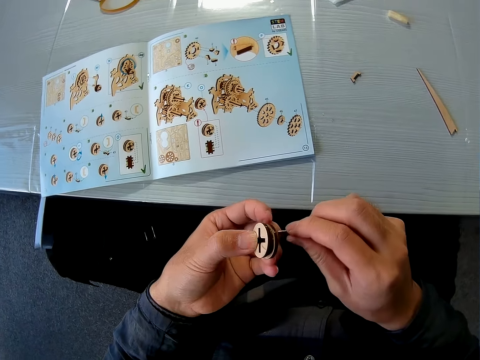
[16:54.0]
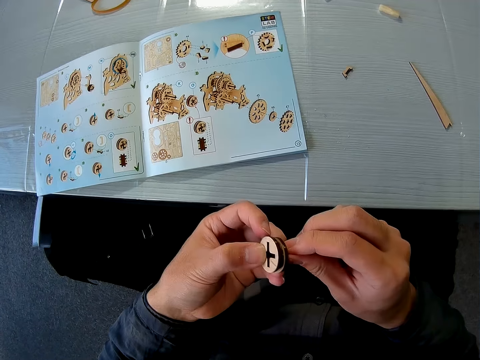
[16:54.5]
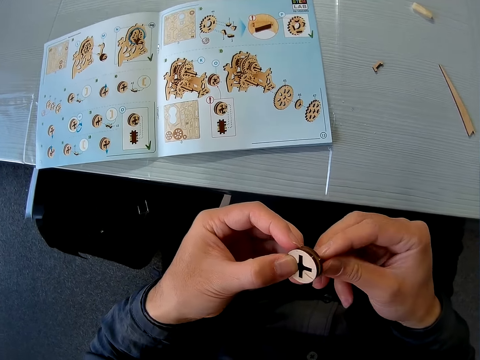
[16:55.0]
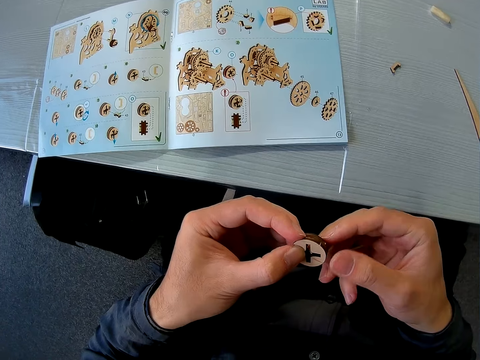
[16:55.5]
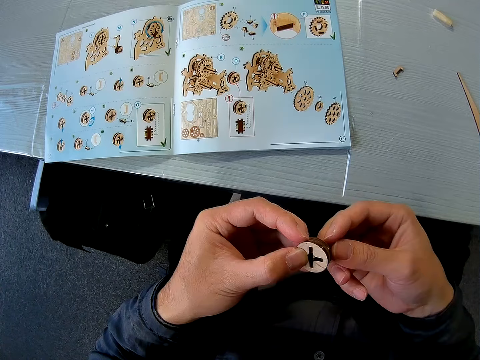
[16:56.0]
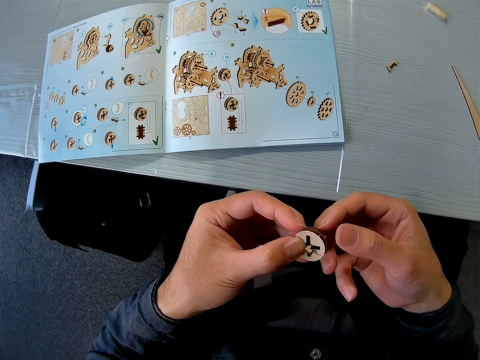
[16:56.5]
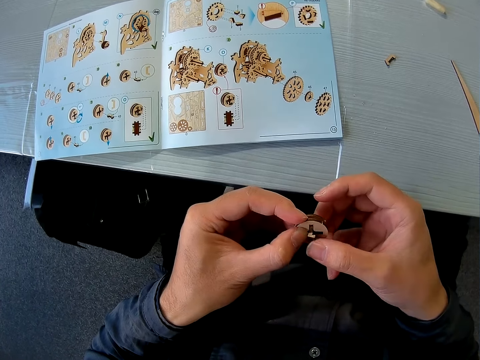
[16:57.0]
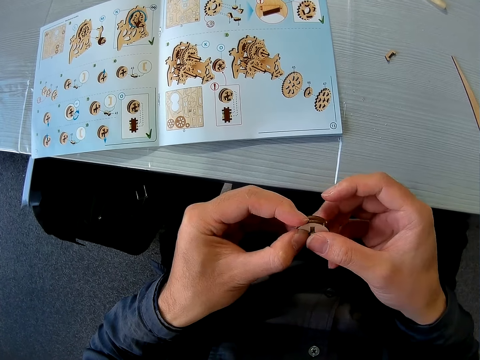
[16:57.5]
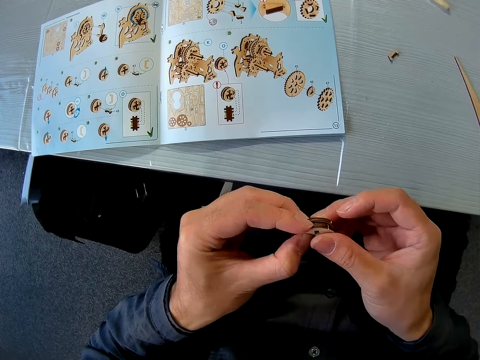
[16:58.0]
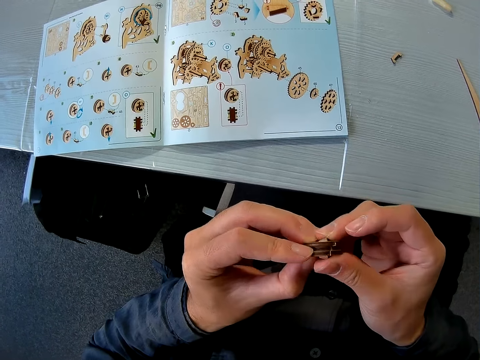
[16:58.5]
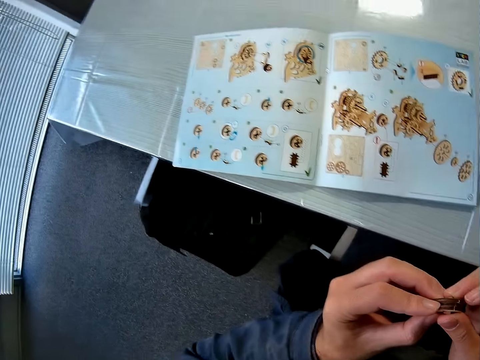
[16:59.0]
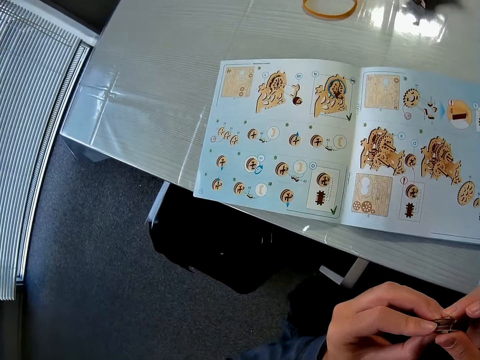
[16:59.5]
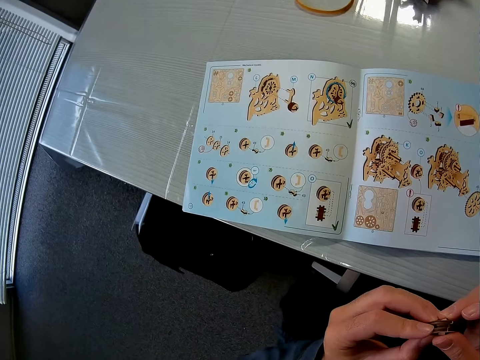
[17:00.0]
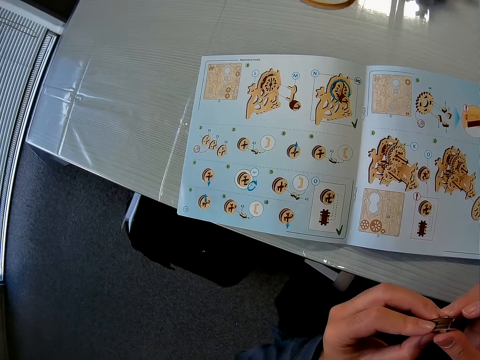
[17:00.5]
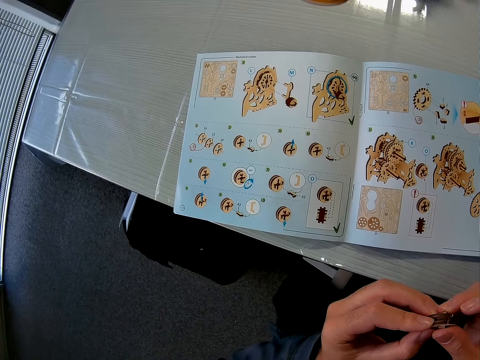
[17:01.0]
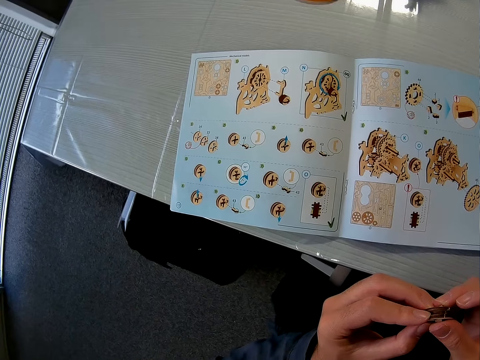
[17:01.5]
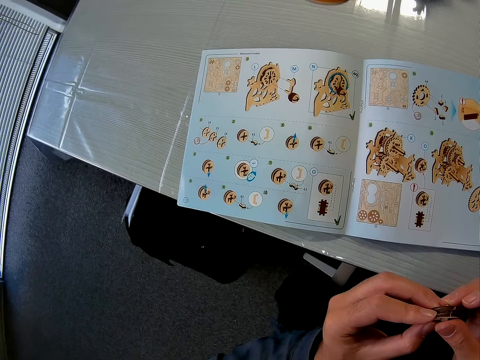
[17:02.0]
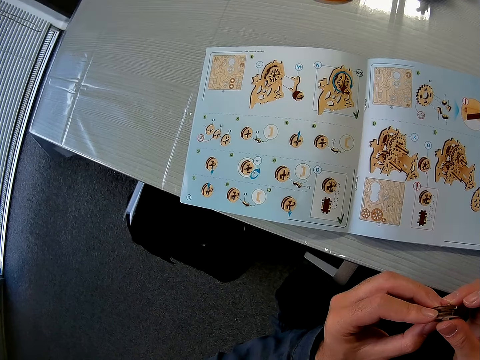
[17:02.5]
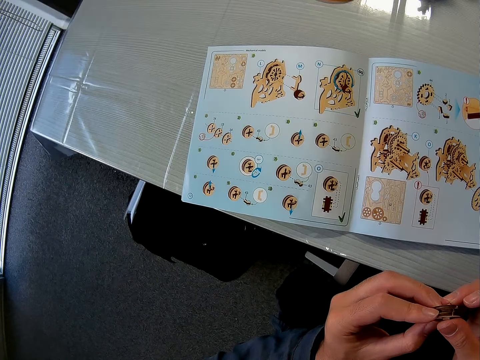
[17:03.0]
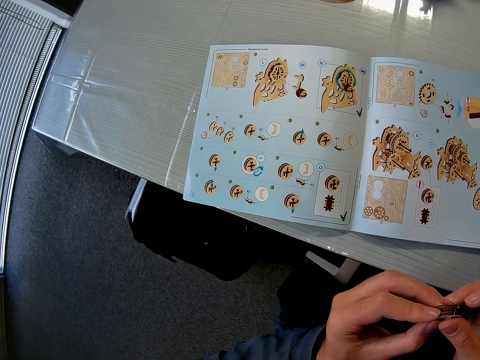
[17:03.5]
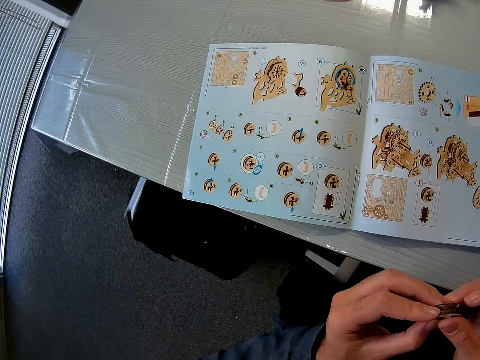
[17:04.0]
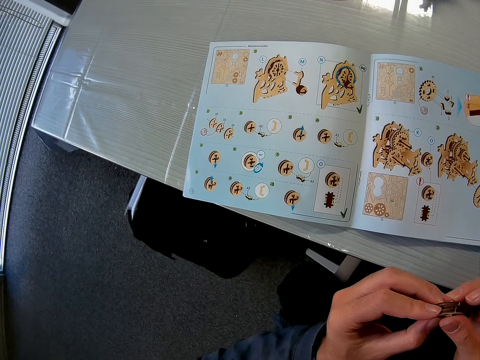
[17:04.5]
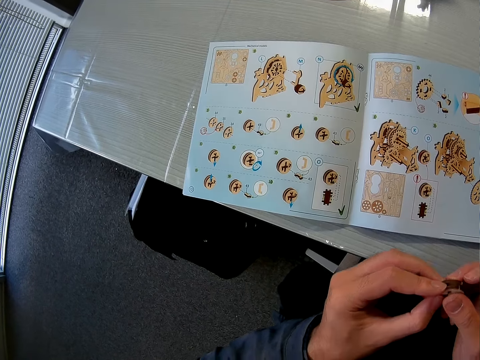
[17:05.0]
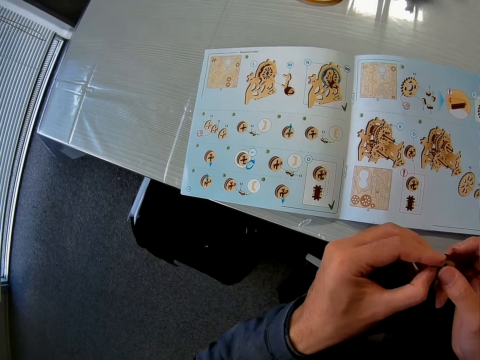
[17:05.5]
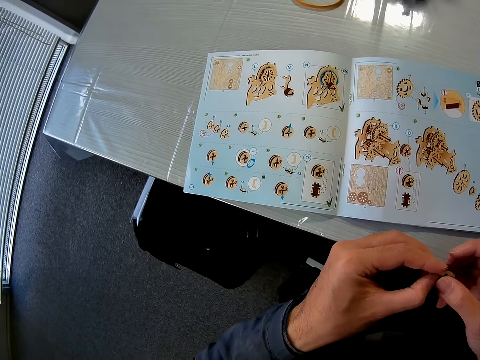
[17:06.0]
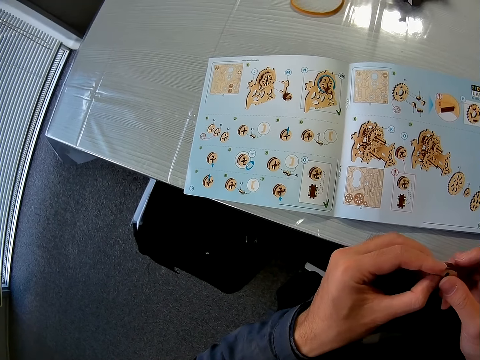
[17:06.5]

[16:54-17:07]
The camera wearer picks up a puzzle piece on the table. They insert the puzzle pieces into each other.

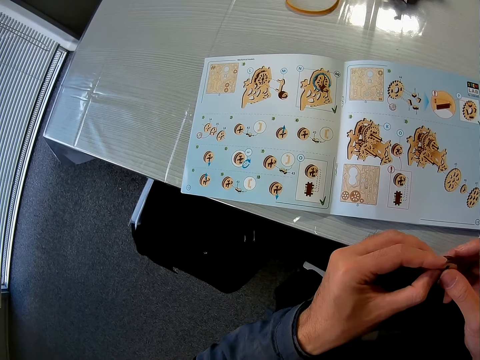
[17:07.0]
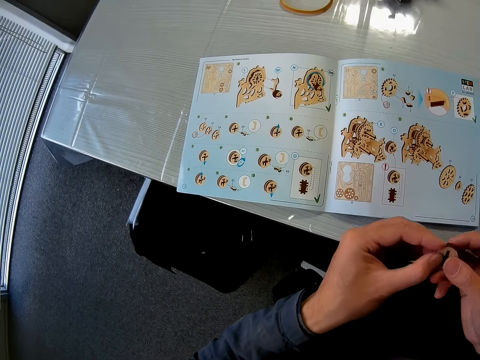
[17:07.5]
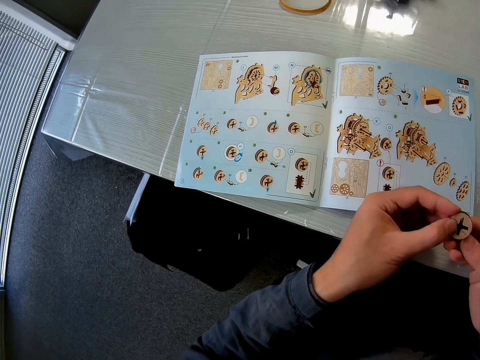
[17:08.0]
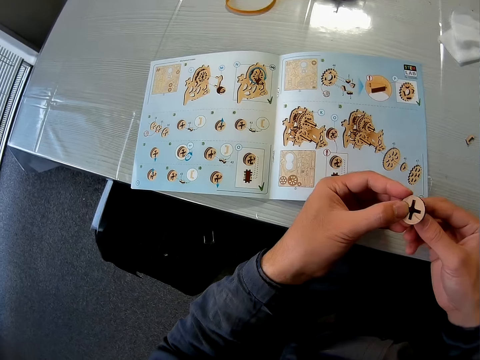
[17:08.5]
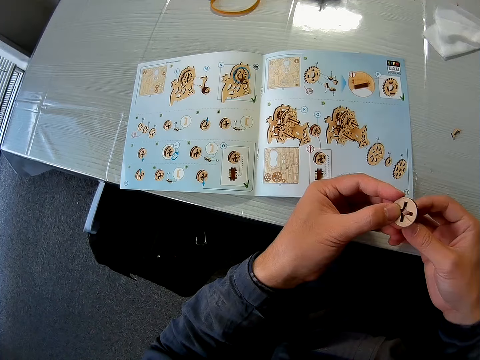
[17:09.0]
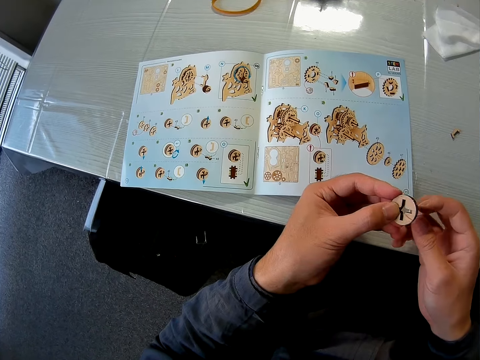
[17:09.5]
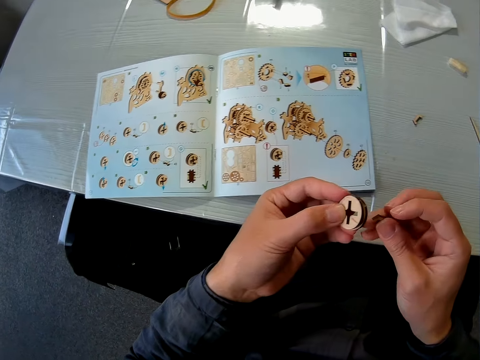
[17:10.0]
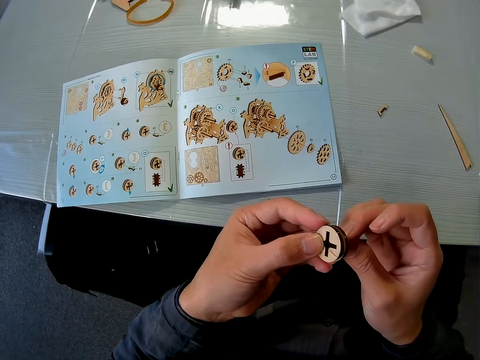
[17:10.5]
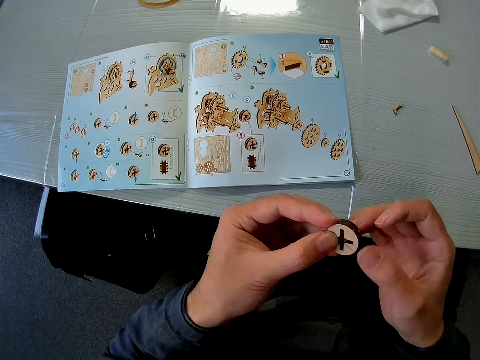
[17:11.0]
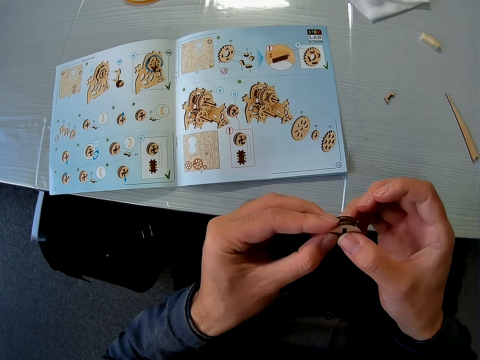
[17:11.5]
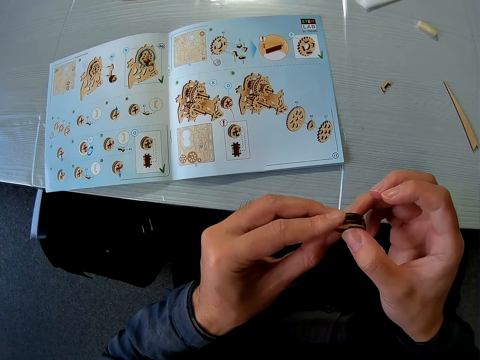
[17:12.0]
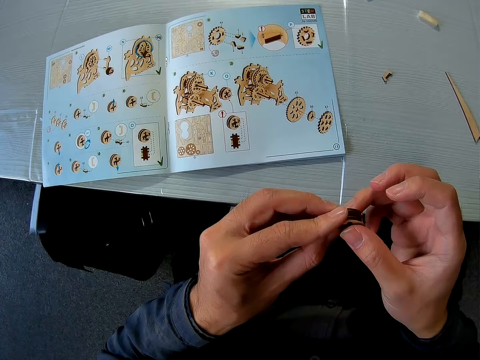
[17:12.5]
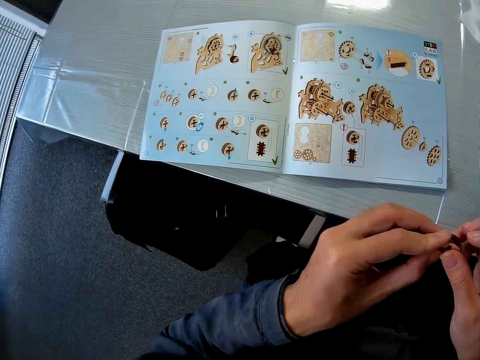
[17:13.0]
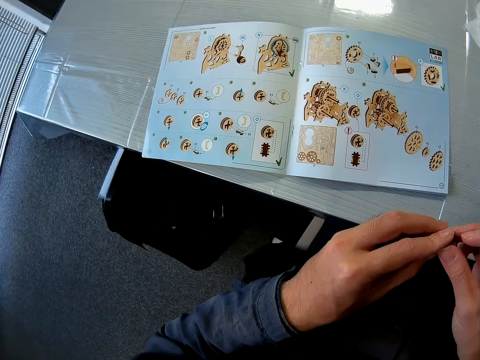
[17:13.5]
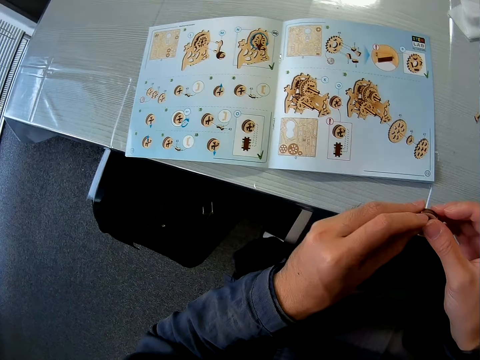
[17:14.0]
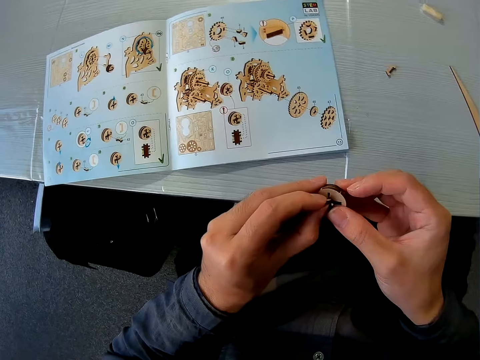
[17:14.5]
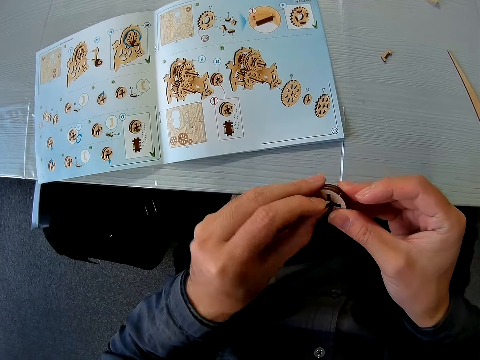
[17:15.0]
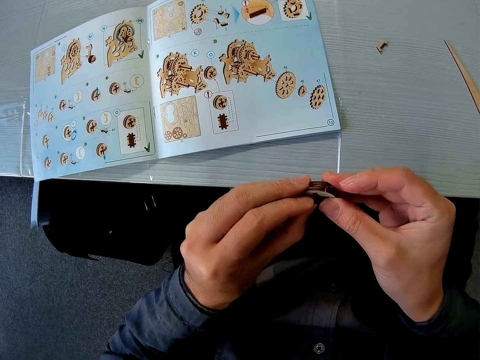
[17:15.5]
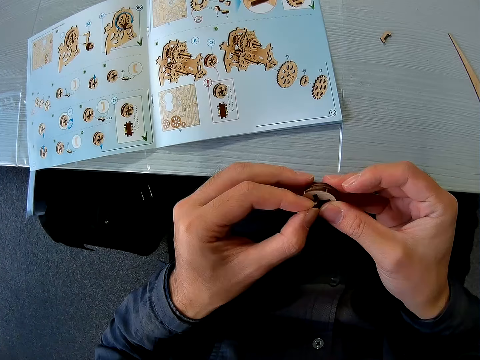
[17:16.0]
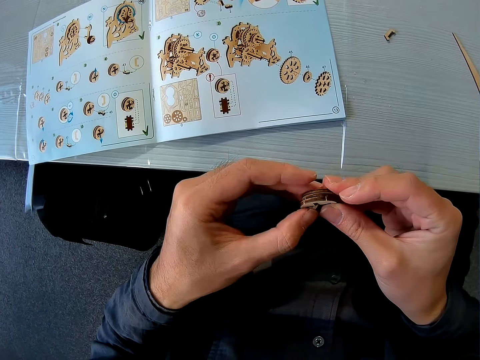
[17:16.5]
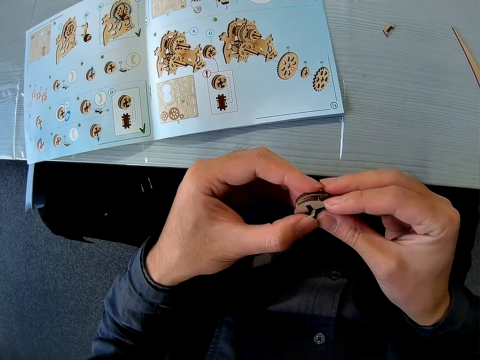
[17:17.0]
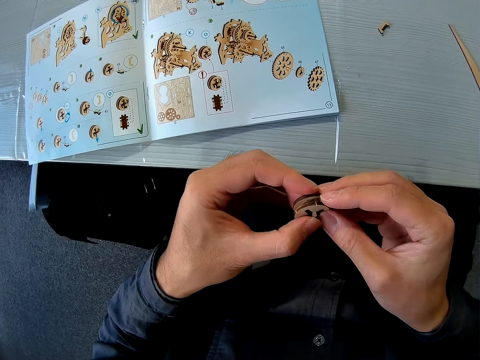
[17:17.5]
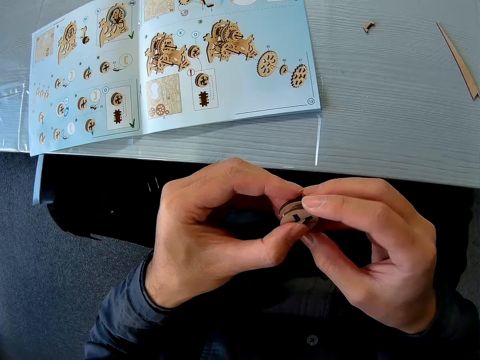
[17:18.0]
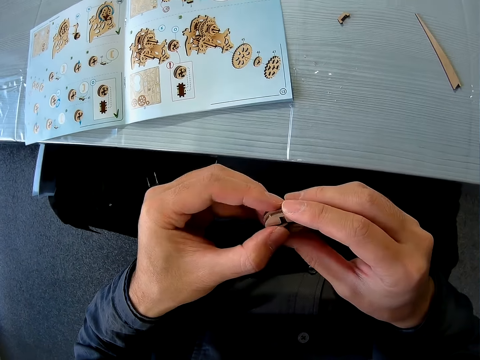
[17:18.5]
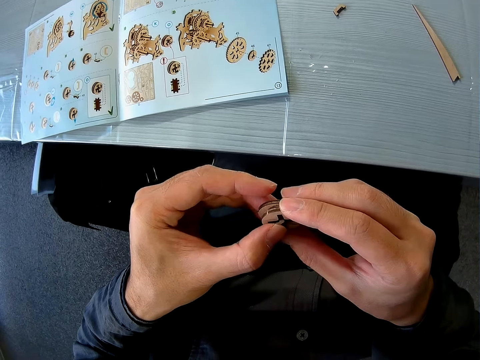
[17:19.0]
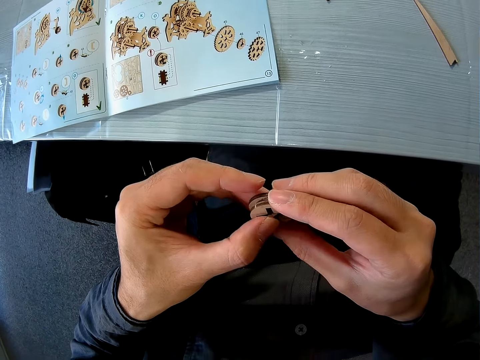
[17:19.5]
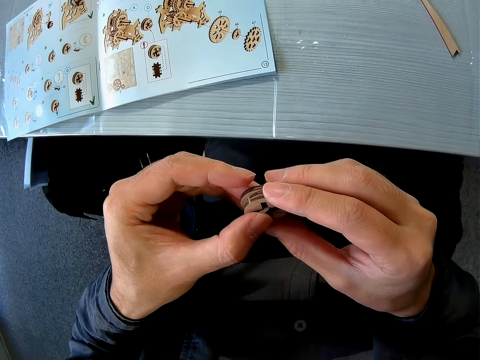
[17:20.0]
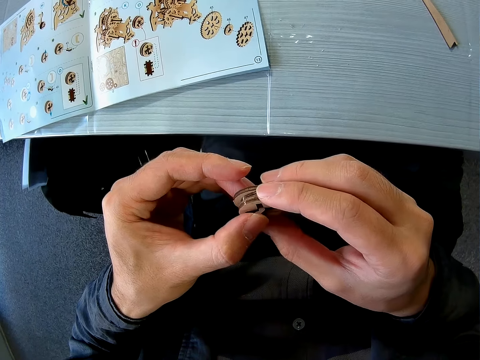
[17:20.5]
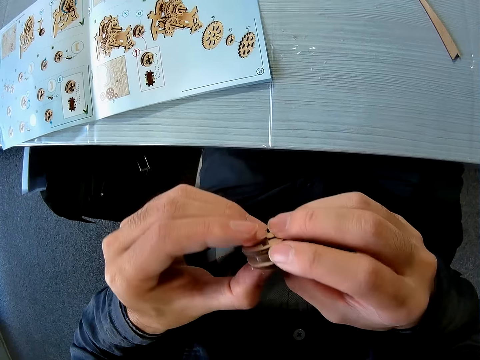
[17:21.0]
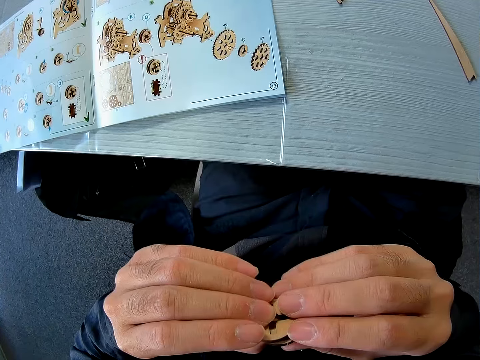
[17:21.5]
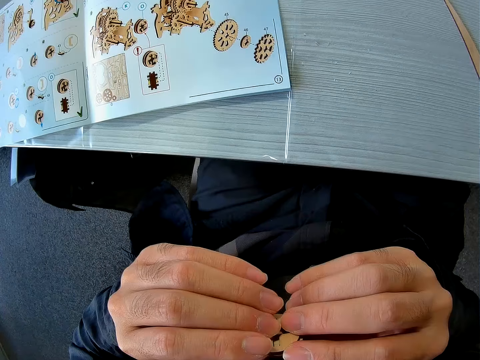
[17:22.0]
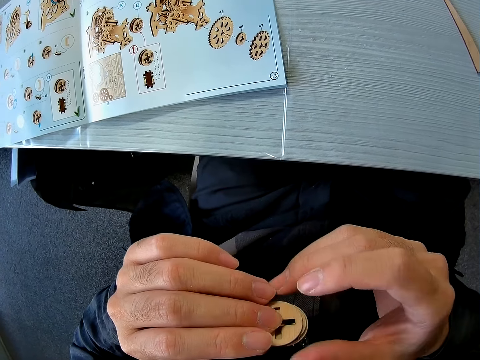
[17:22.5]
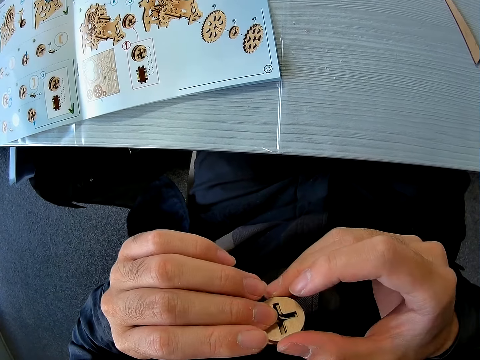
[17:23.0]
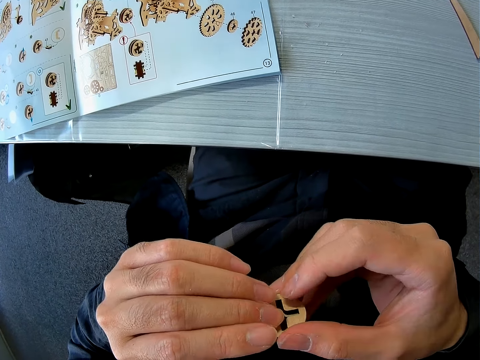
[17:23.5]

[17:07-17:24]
The camera wearer removes the puzzle piece from the other puzzle piece. They insert the puzzle pieces into each other.
